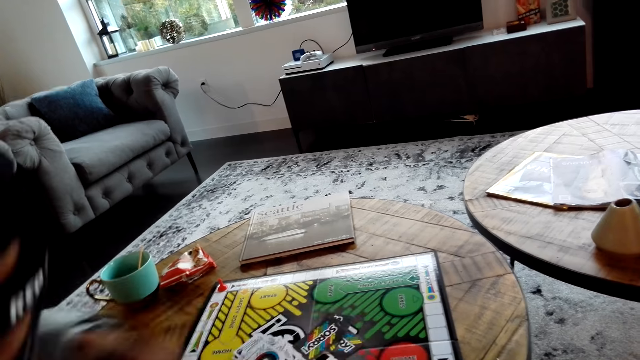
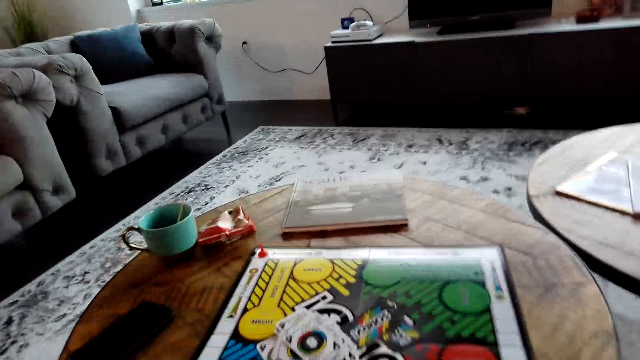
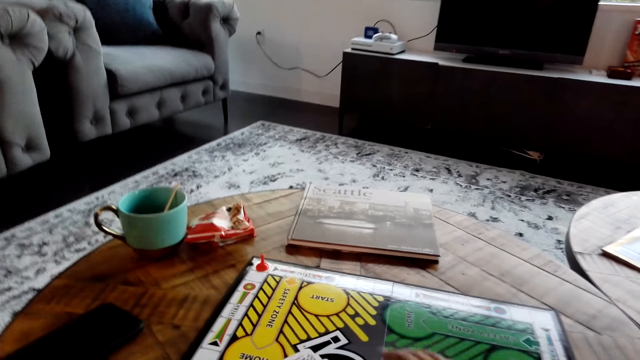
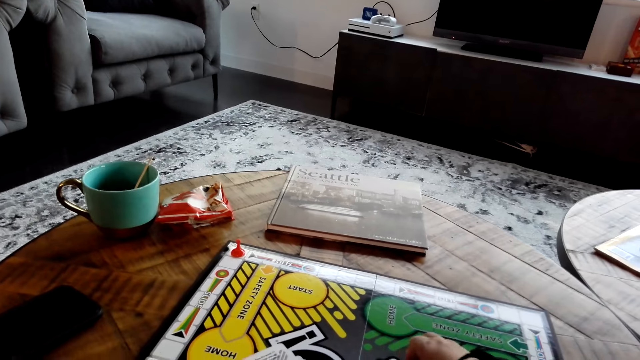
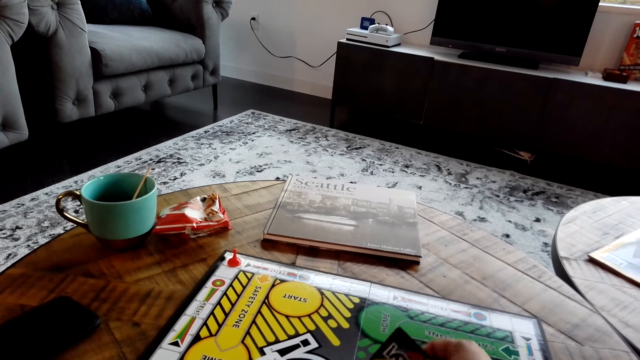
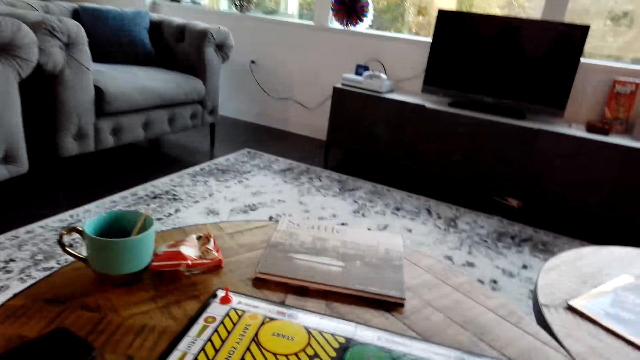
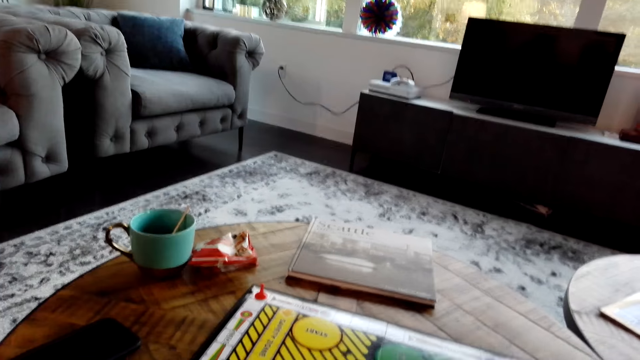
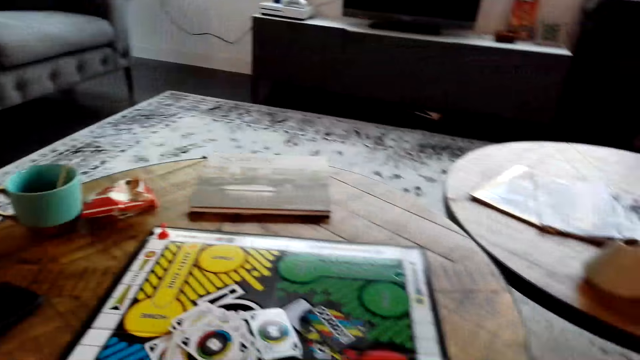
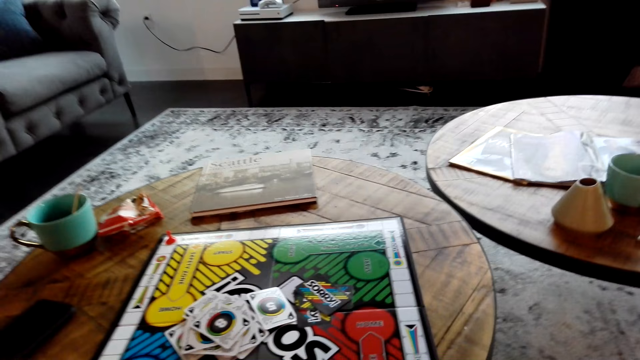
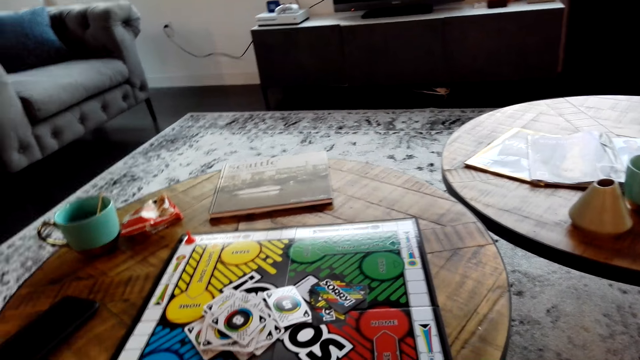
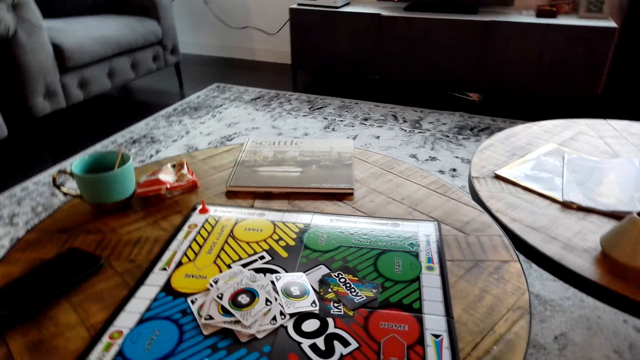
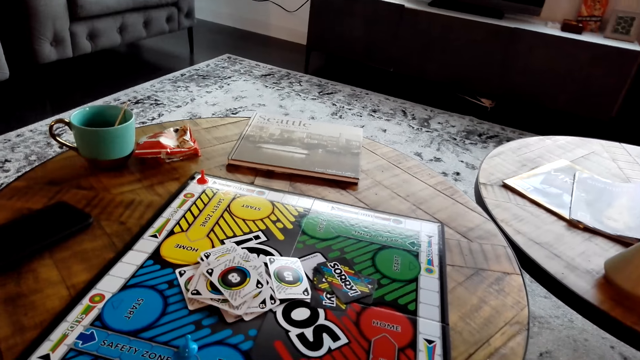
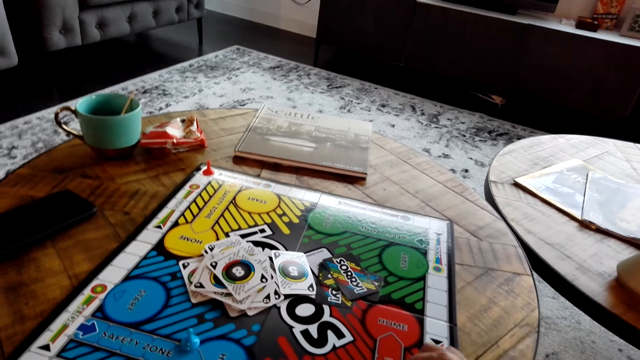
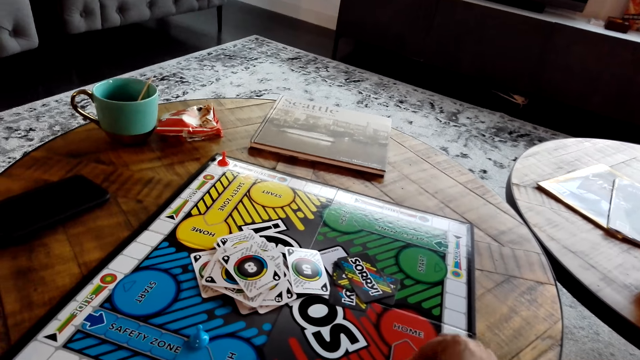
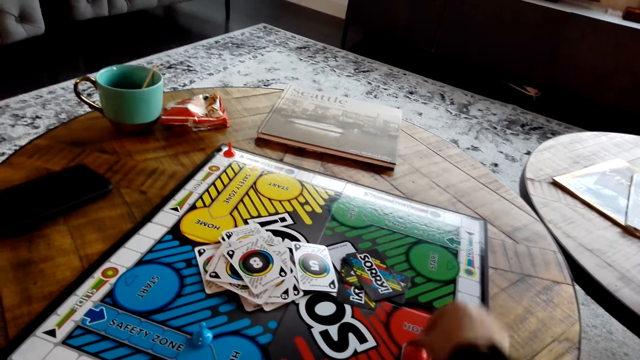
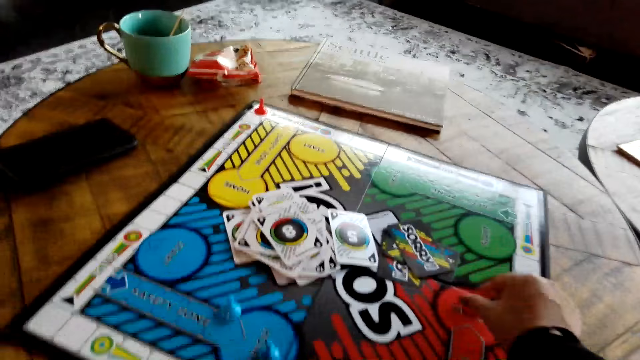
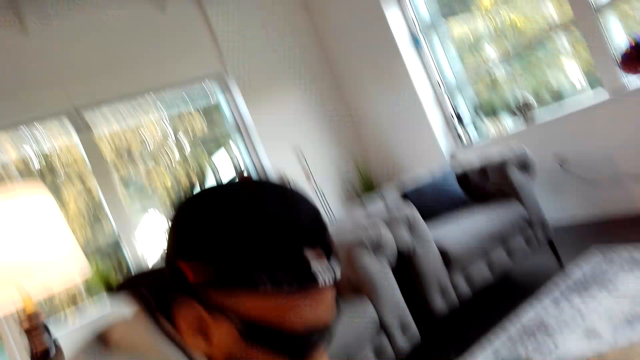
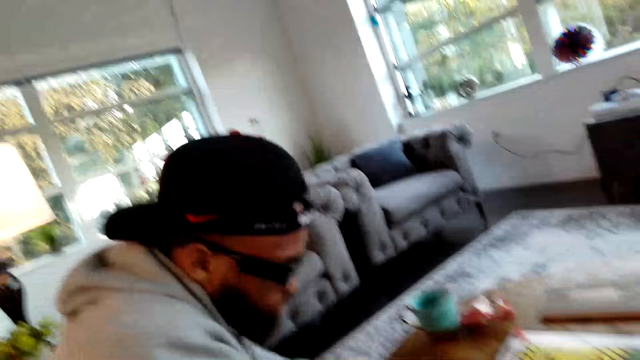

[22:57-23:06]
The camera wearer picks up a card. They move the cards. They move the meeples on the card game board.

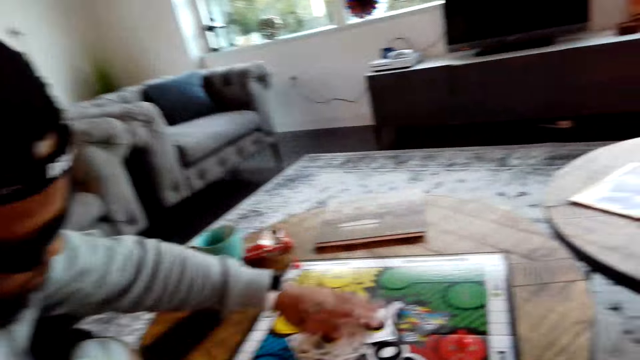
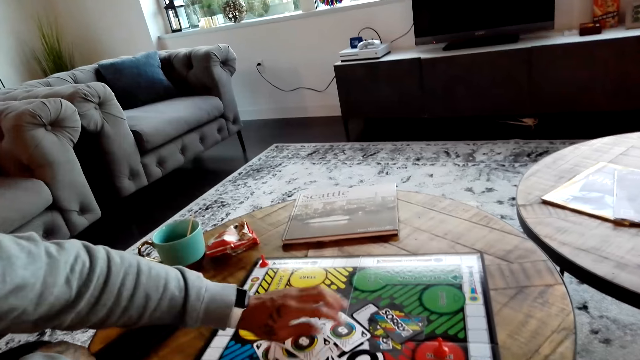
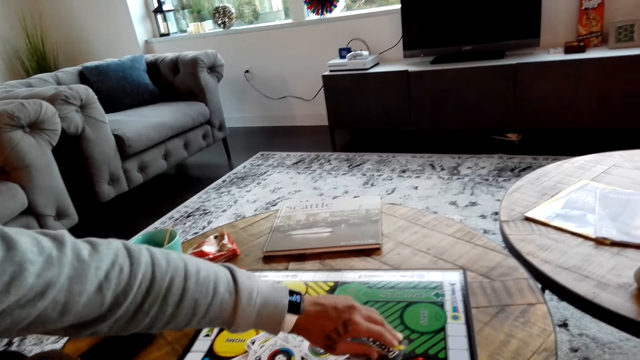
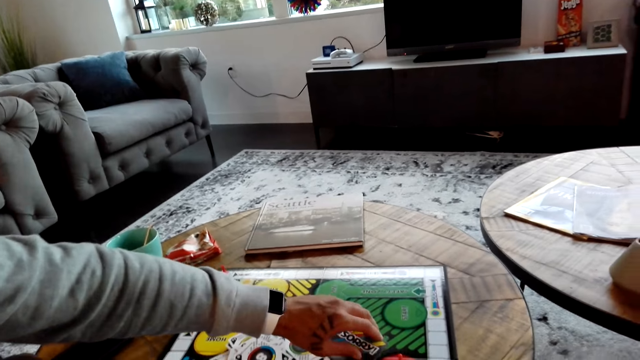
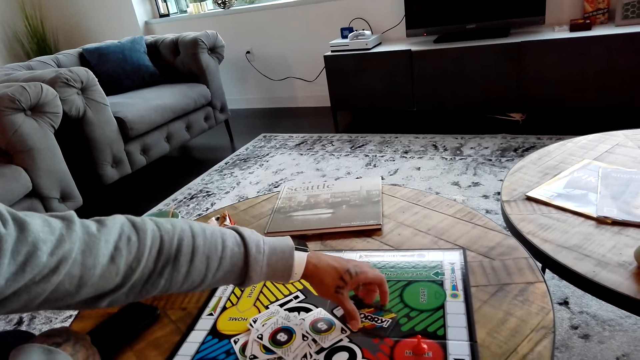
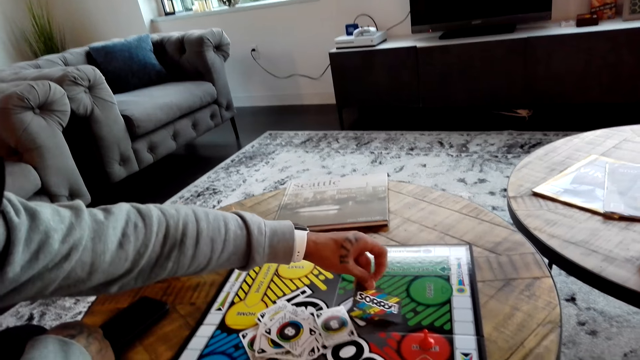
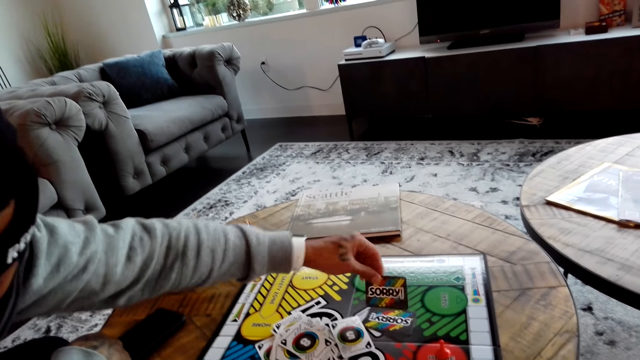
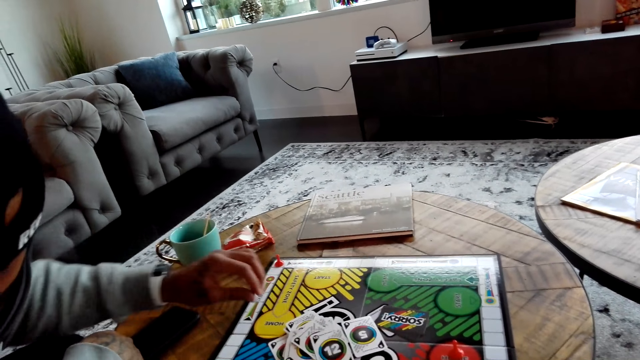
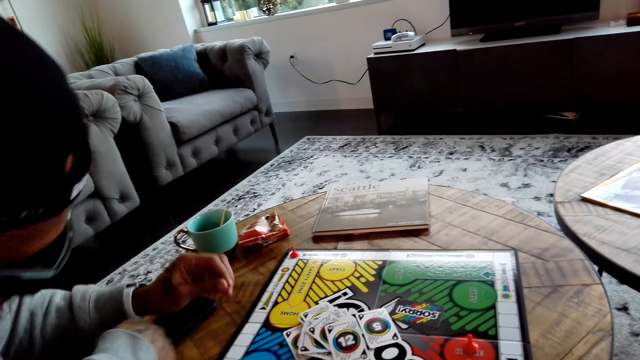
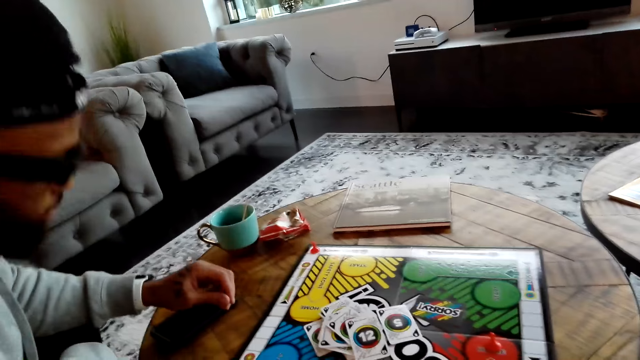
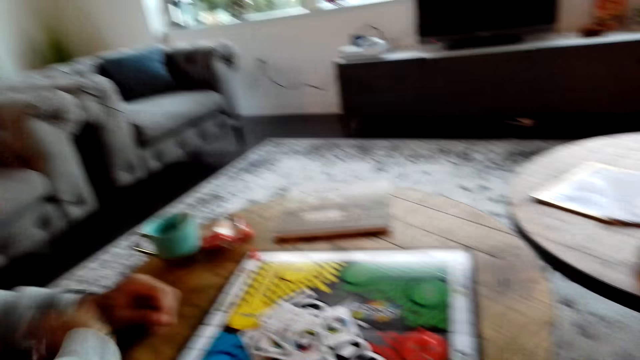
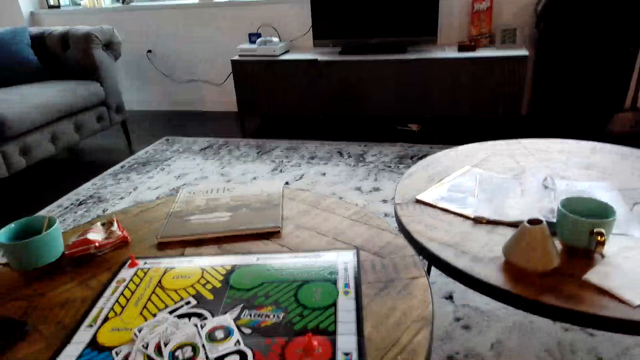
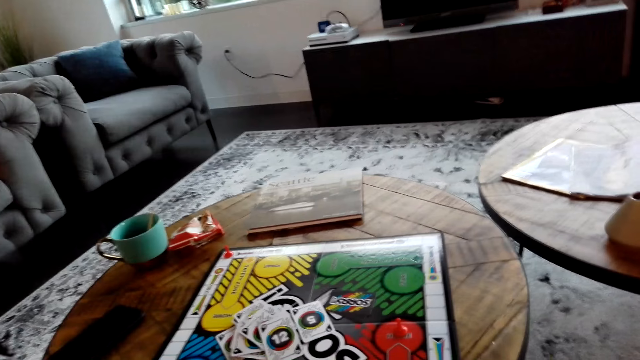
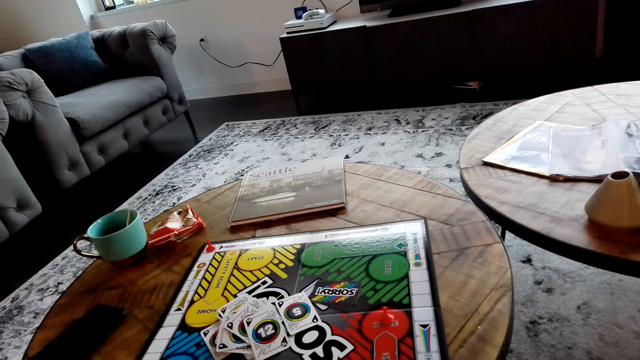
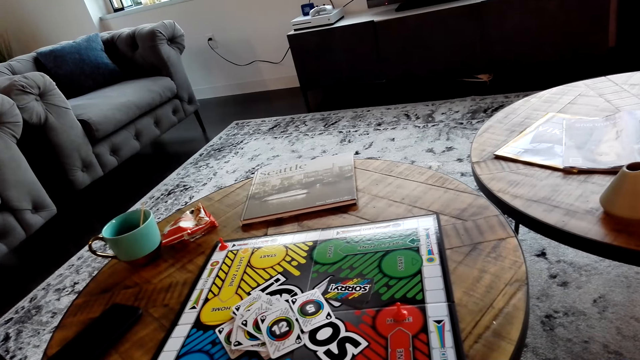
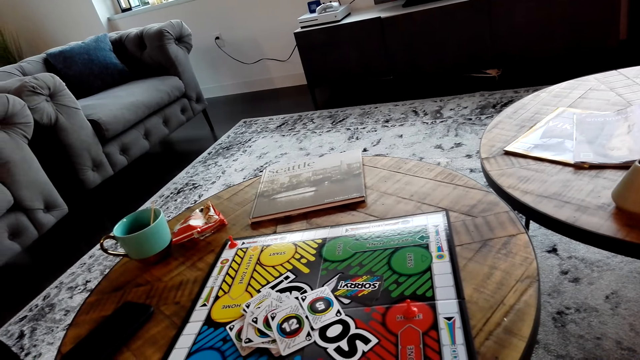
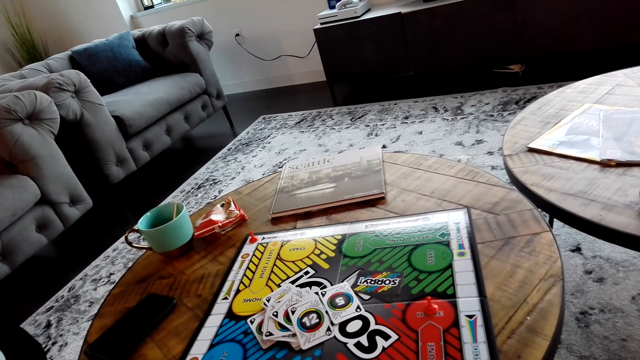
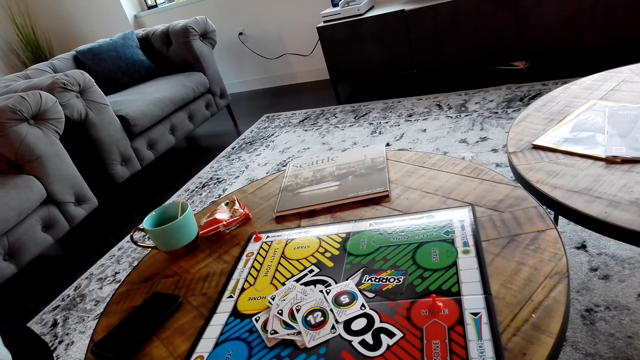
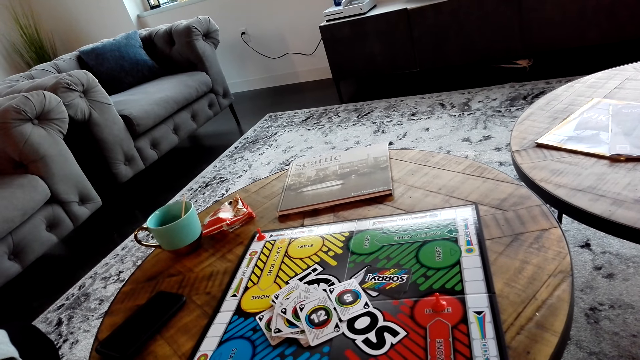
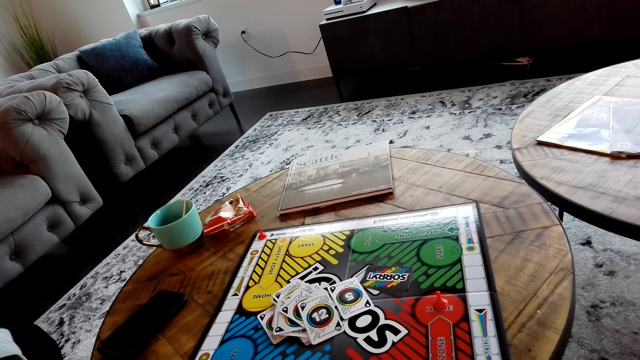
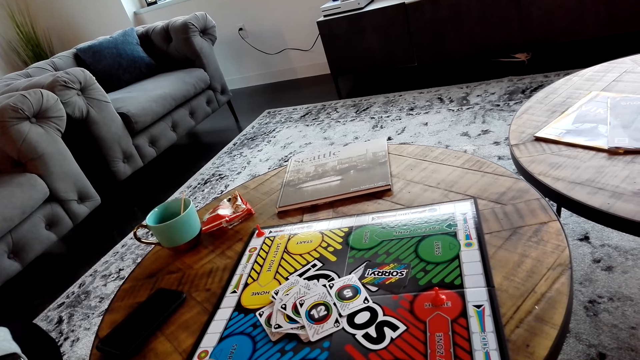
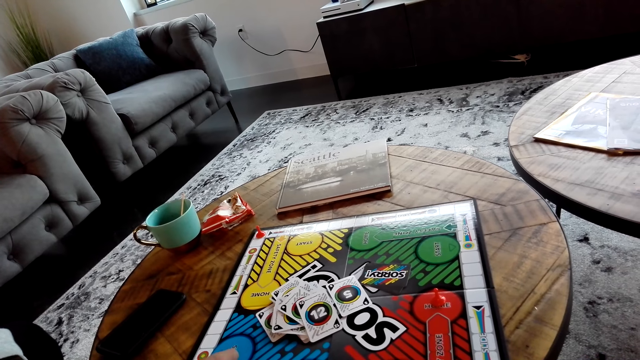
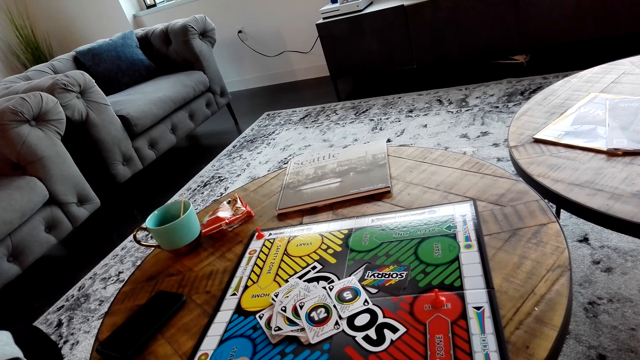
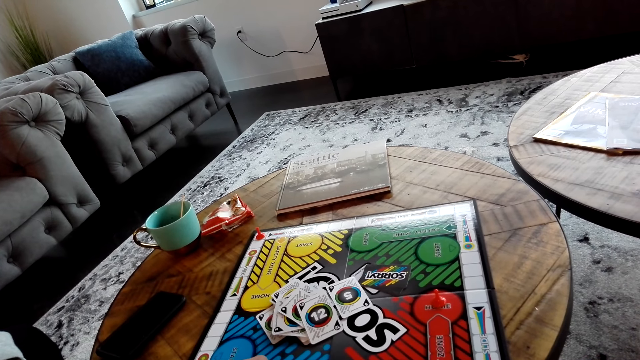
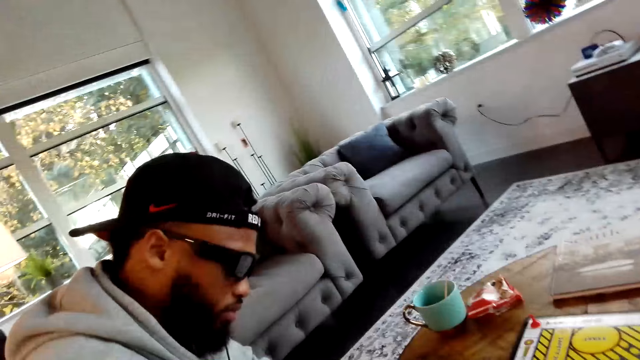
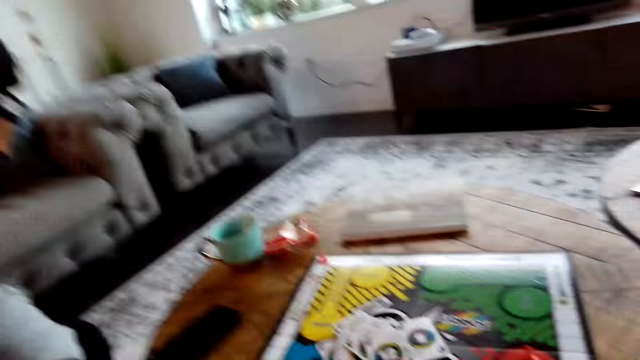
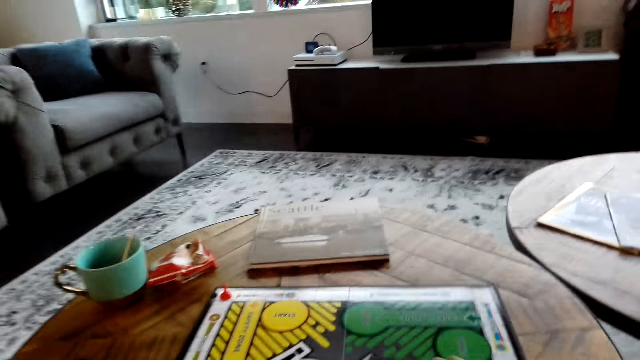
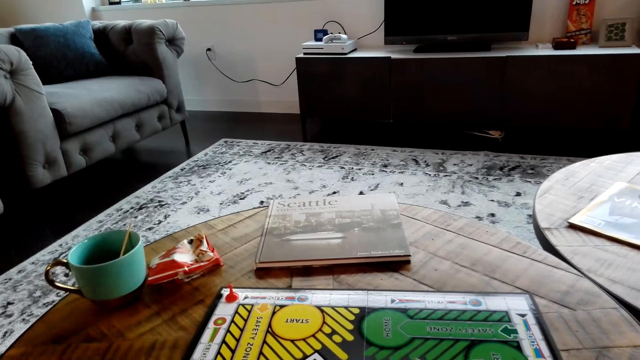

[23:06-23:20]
A man holds cards. The man picks the cards. He picks up a card, throws a card on the other cards, and puts the card on the table. He moves meeples.
